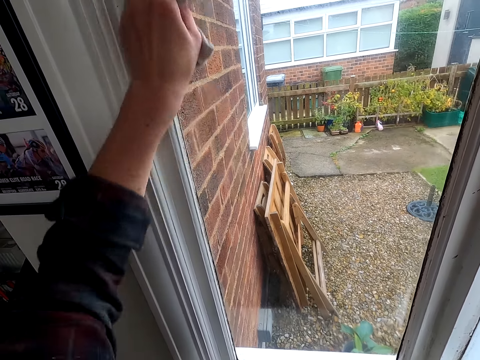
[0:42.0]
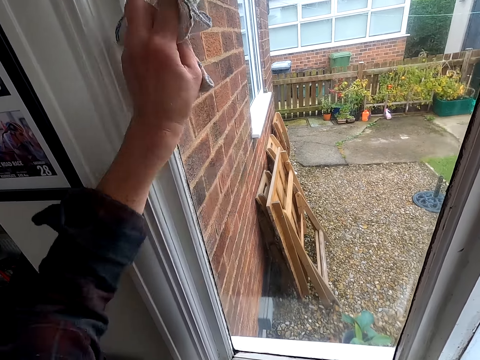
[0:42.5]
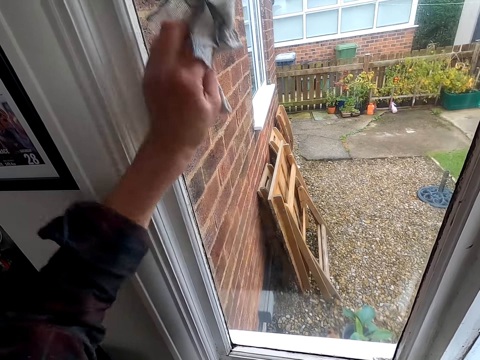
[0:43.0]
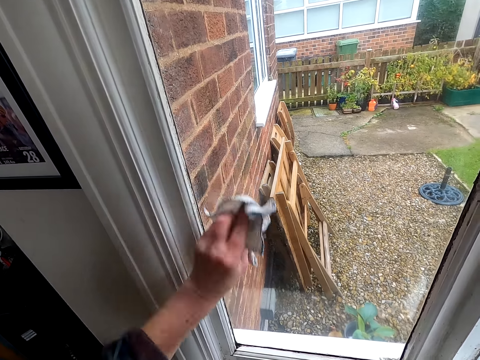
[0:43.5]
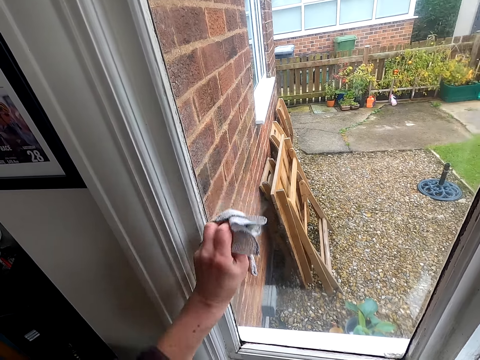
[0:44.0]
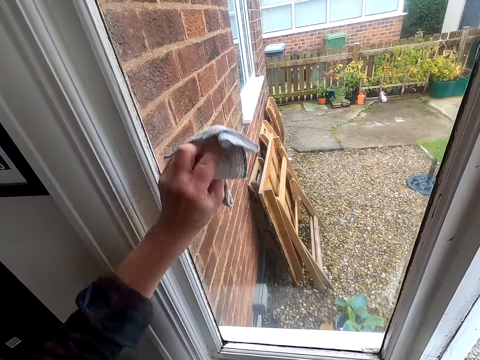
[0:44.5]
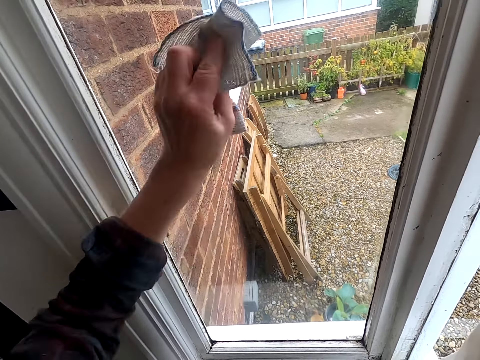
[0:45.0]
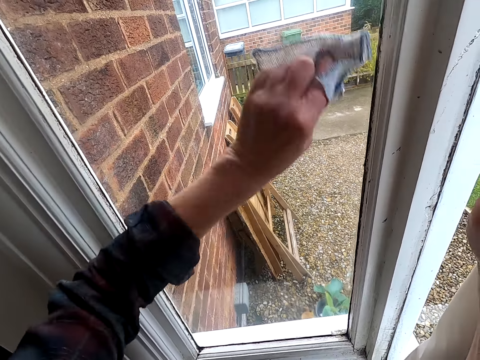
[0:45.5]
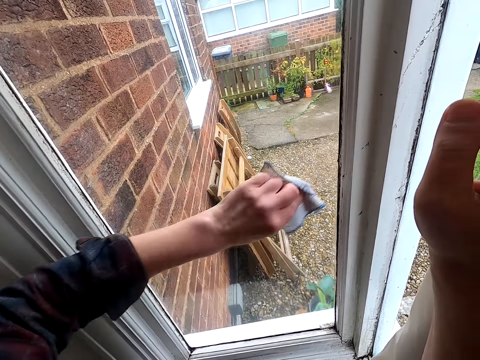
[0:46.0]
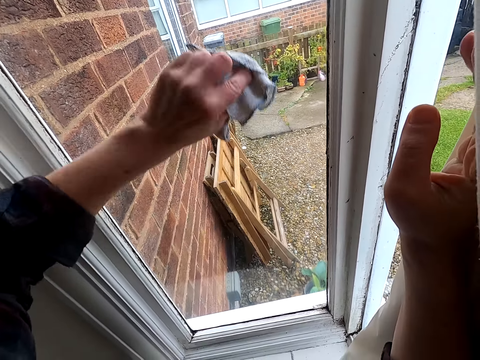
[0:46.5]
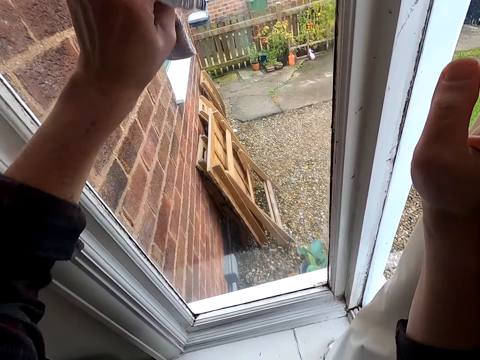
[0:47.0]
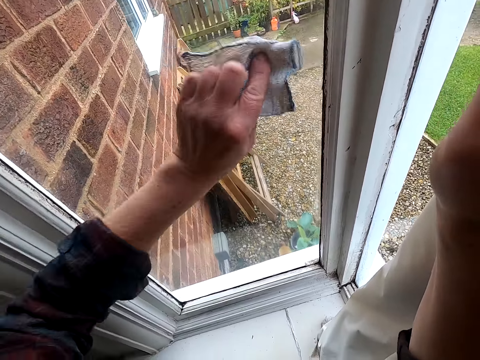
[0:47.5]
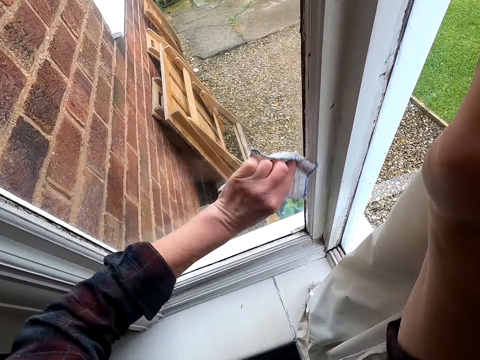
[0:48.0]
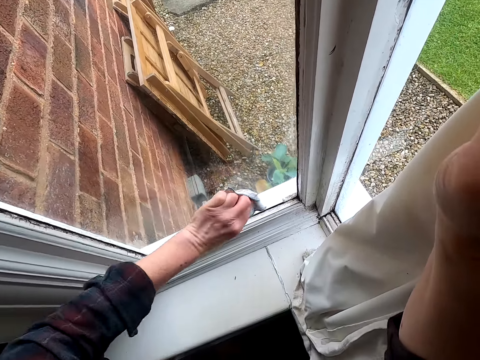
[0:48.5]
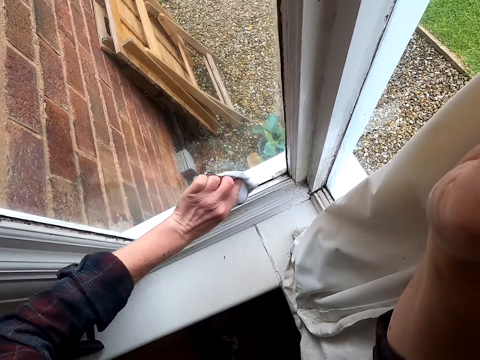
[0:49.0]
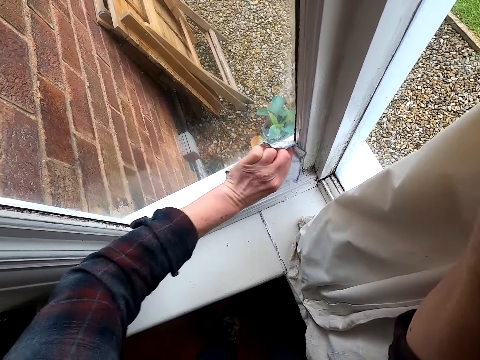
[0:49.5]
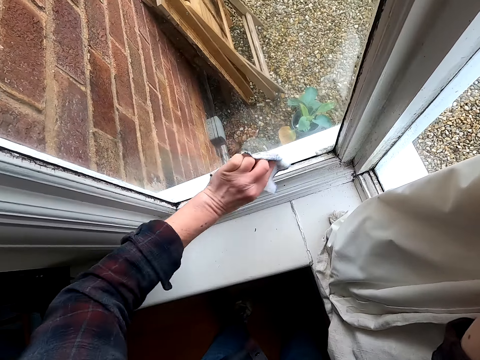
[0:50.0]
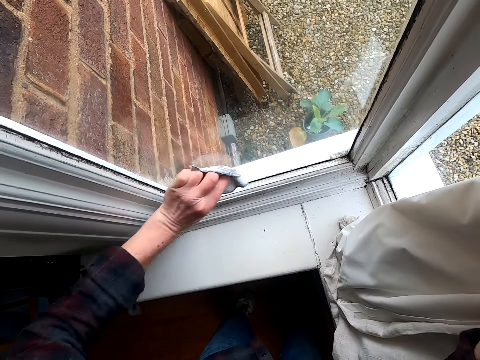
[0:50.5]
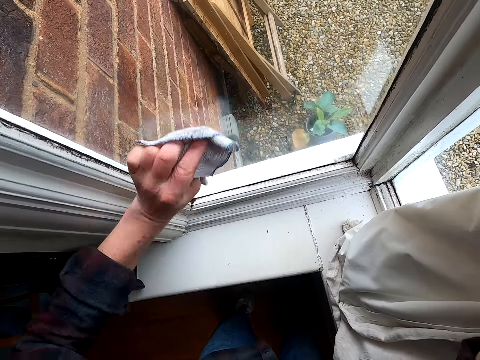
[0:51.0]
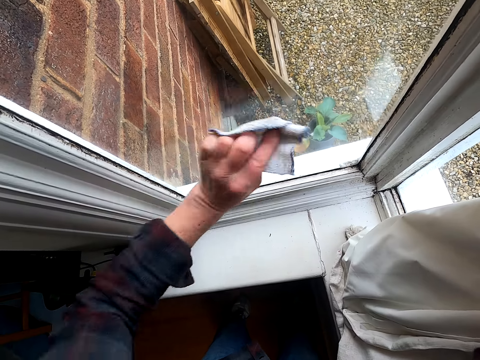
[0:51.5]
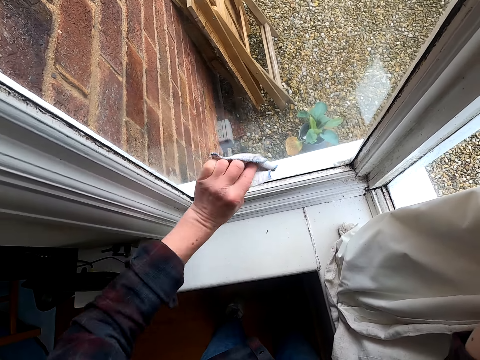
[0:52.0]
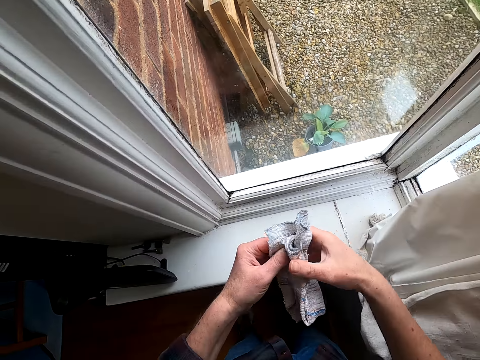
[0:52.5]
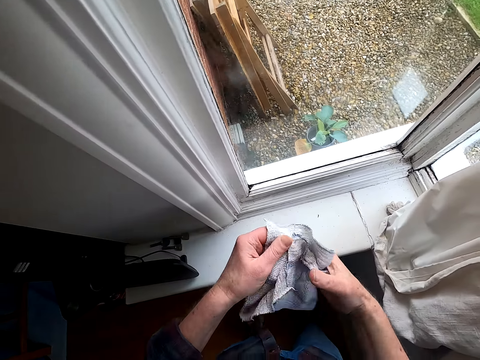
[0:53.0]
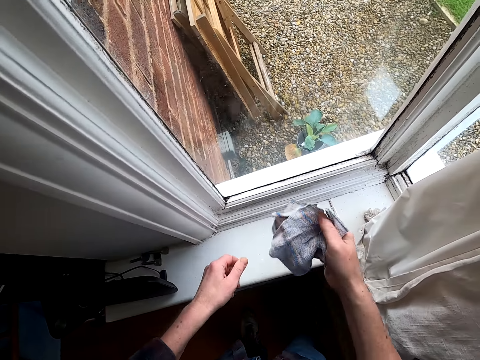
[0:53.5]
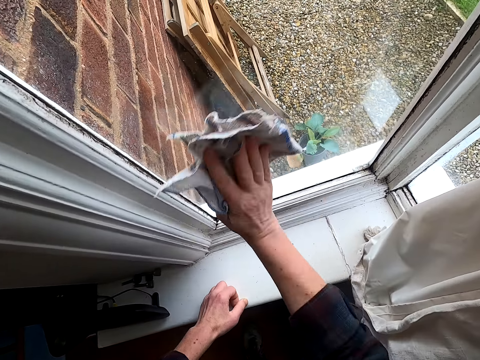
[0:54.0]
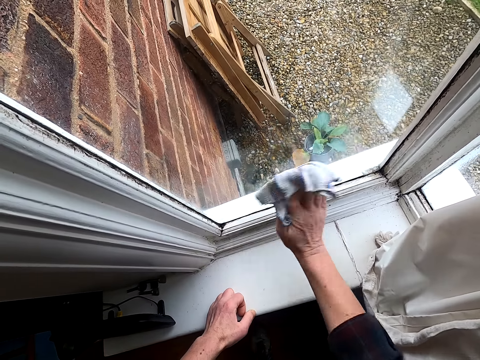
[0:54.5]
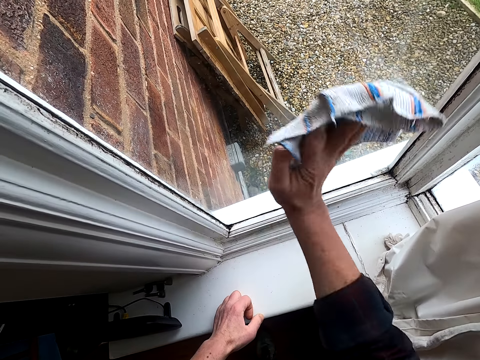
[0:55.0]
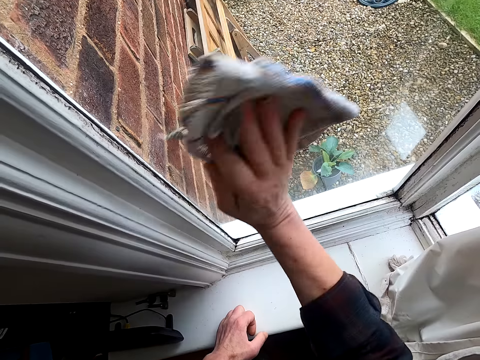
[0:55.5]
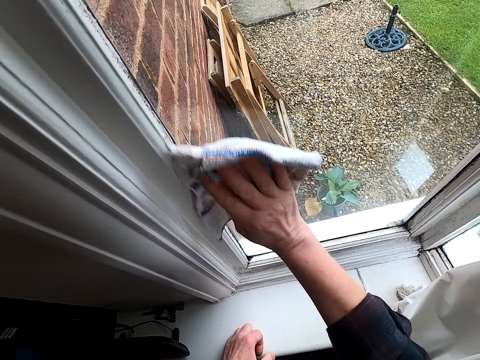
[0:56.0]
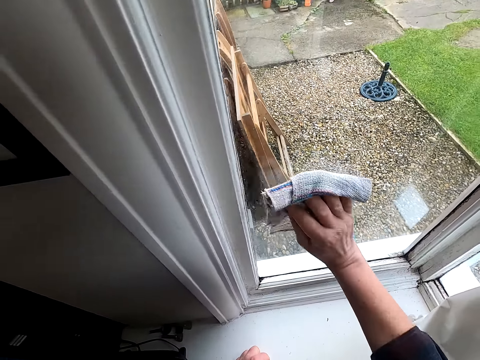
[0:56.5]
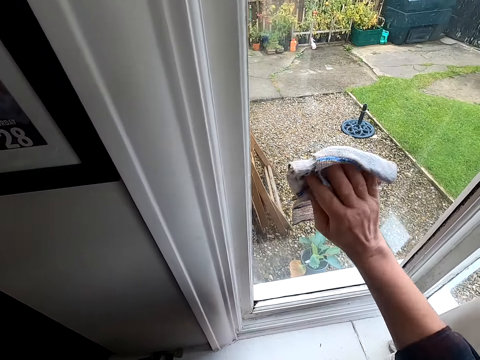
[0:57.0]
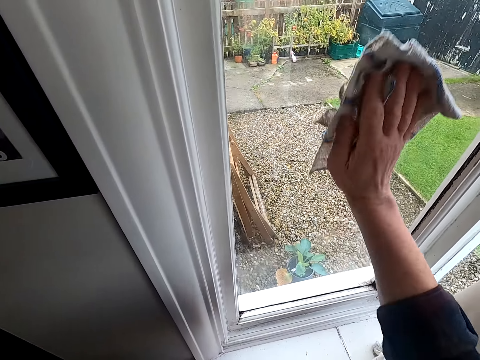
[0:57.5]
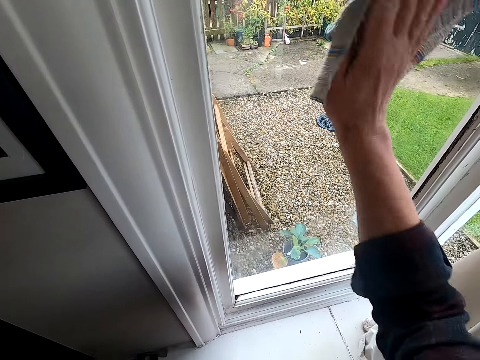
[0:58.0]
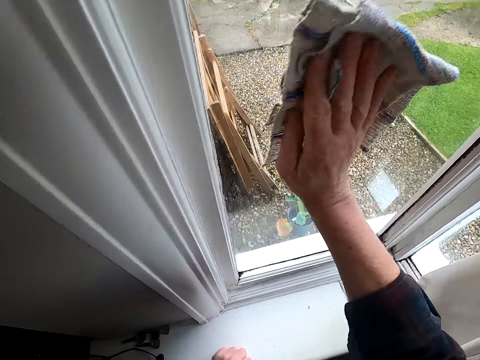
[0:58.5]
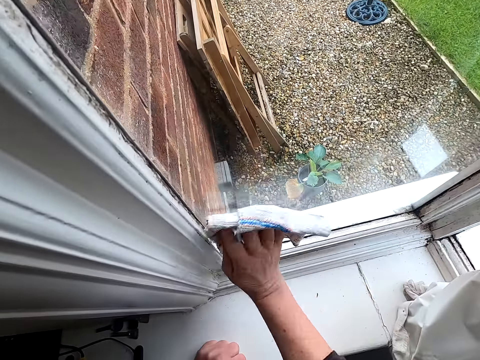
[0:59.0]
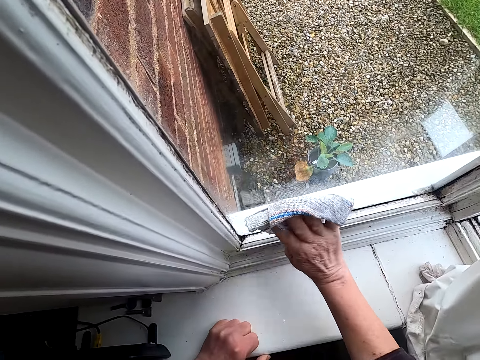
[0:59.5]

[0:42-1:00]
The camera wearer adjusts a kitchen towel on his hands. He holds the cloth with the other hand and wipes a window glass with the kitchen towel.

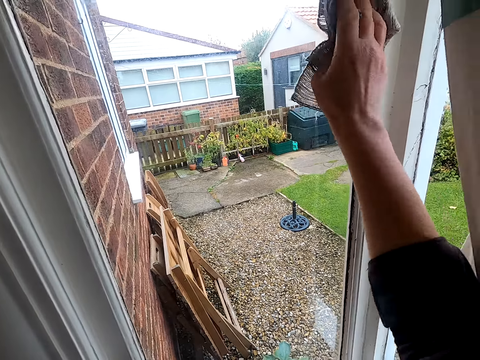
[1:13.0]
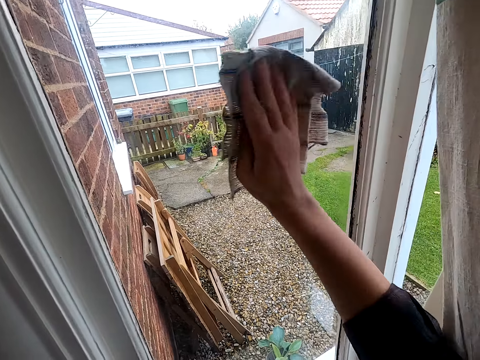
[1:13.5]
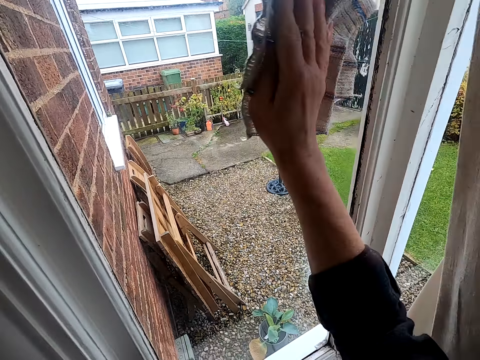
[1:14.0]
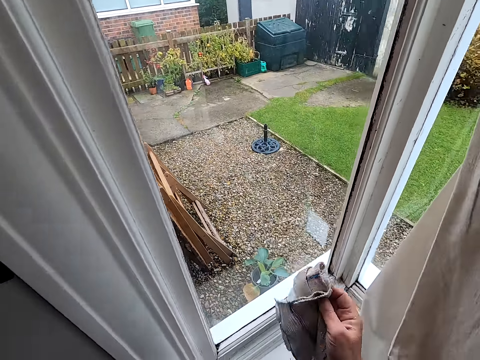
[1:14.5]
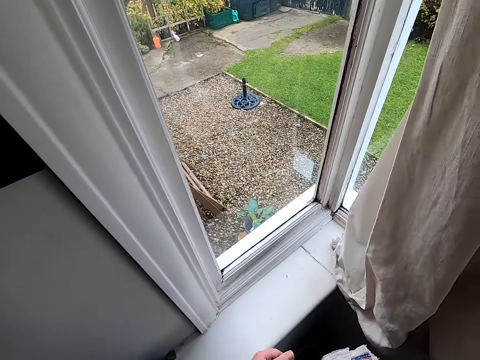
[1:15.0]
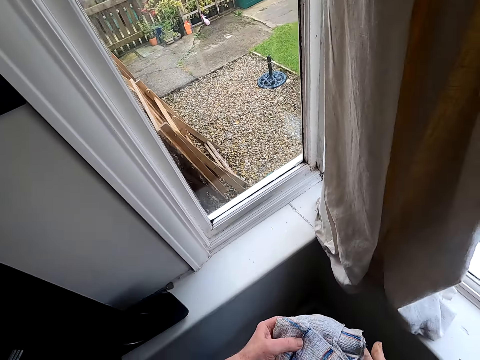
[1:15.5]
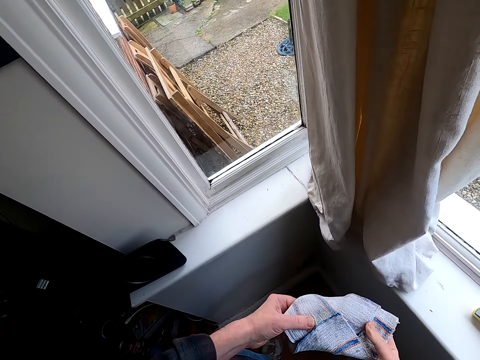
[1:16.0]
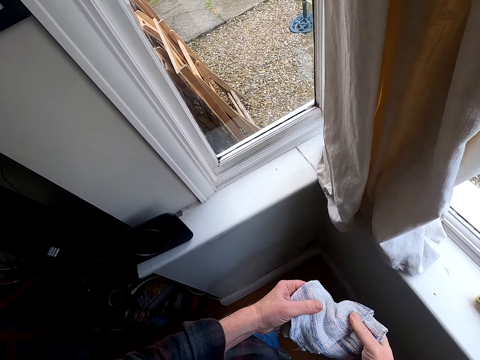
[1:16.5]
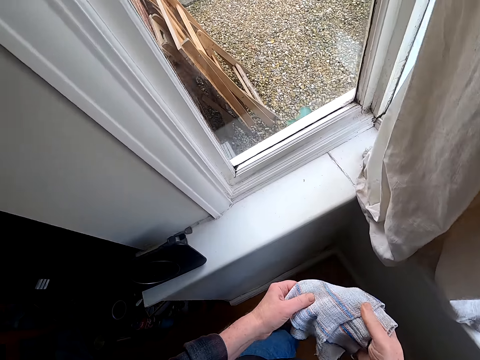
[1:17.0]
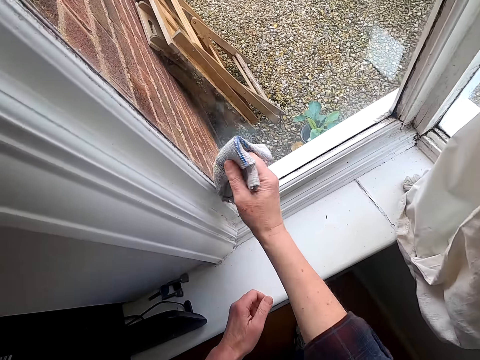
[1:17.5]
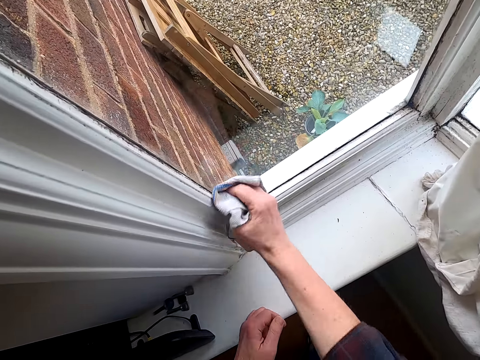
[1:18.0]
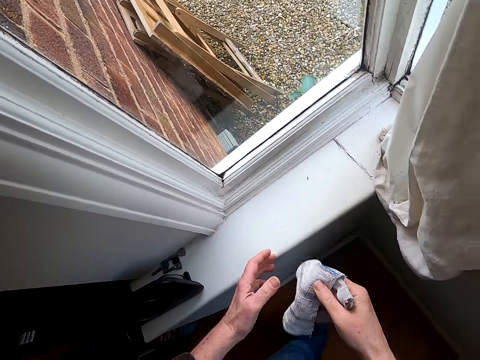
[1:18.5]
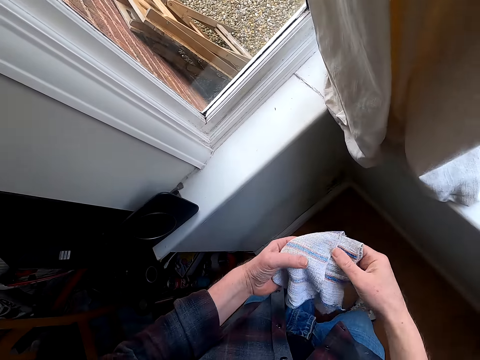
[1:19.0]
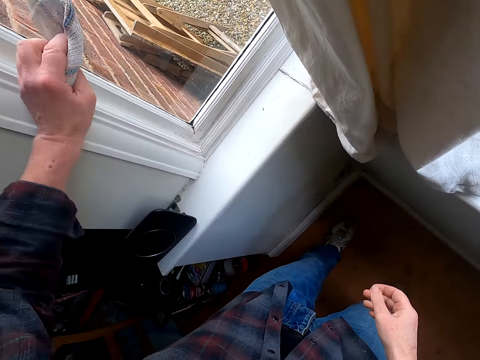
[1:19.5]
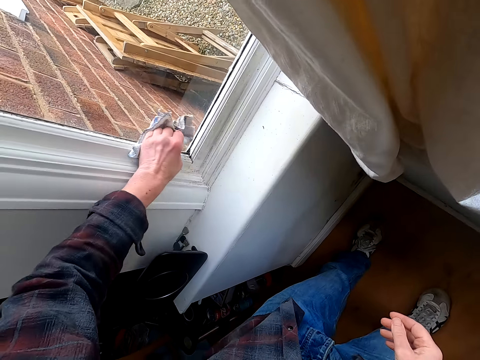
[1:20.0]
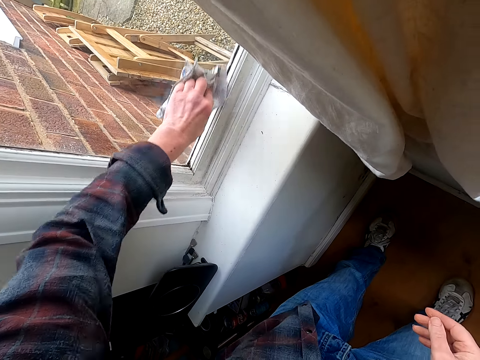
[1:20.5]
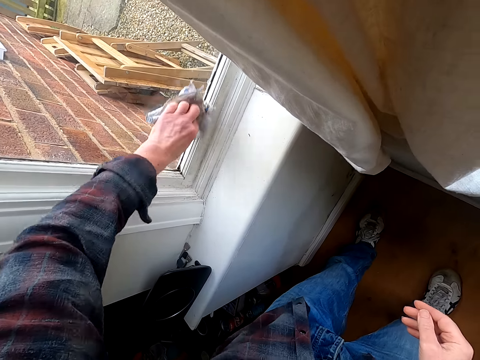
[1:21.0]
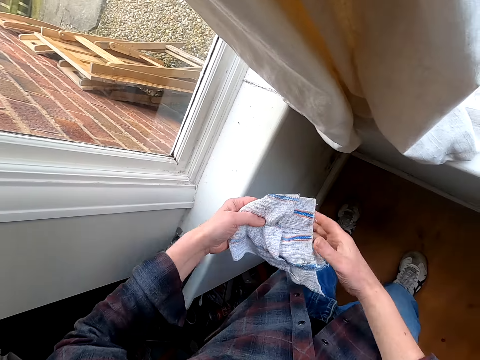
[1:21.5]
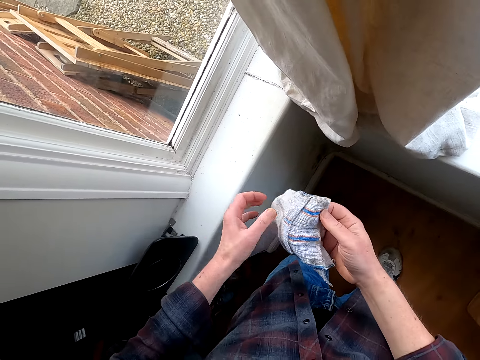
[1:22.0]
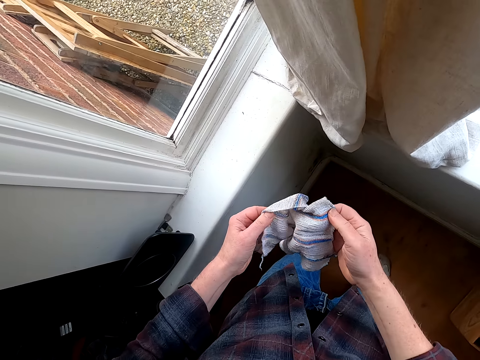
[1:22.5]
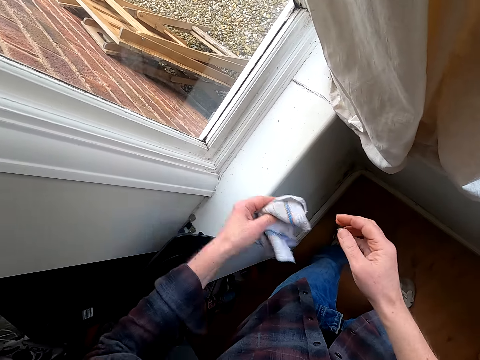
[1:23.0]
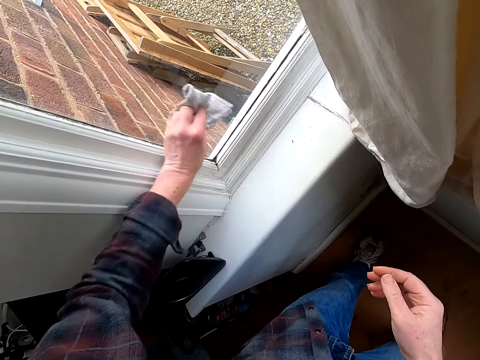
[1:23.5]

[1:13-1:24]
The camera wearer adjusts a kitchen towel on his hands. He looks at the cloth. He wipes a window glass with the kitchen towel. He looks at the cloth. He adjusts the kitchen towel on his hands. He holds the cloth with the other hand and wipes the window glass with the kitchen towel. He looks at the cloth. He adjusts the kitchen towel on his hands.
